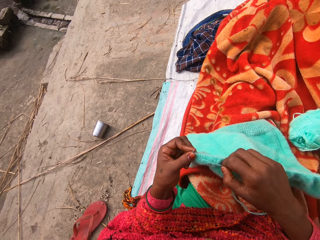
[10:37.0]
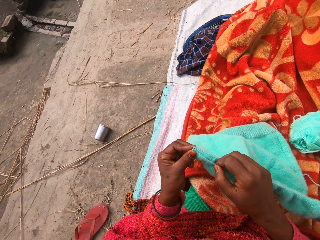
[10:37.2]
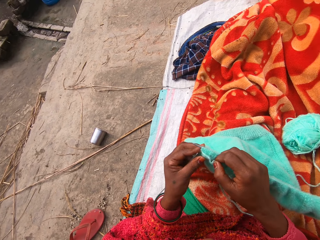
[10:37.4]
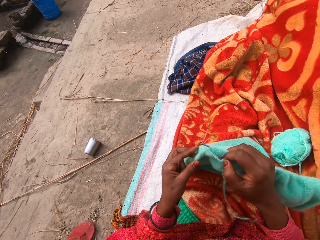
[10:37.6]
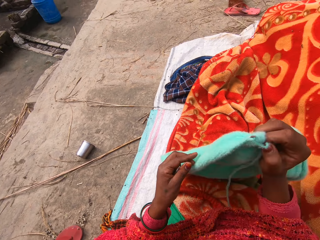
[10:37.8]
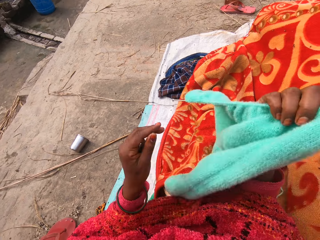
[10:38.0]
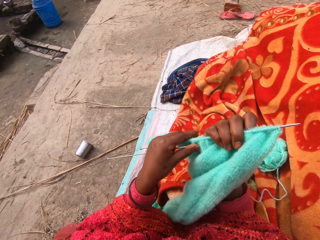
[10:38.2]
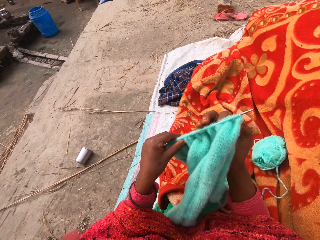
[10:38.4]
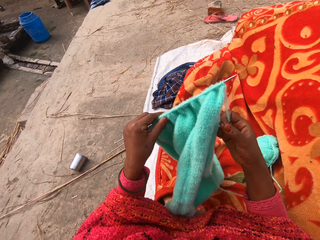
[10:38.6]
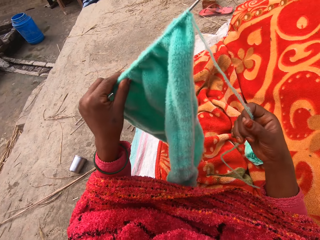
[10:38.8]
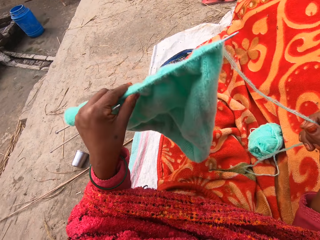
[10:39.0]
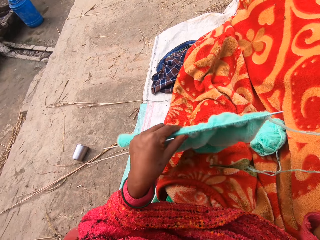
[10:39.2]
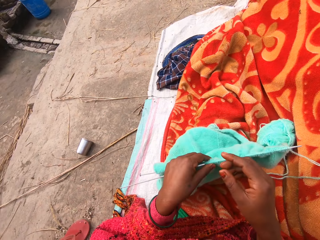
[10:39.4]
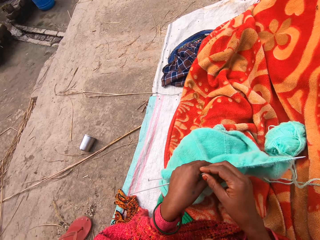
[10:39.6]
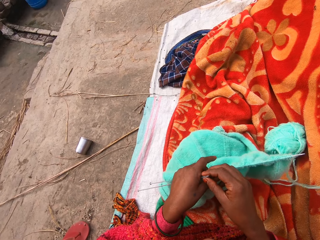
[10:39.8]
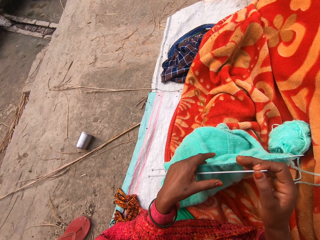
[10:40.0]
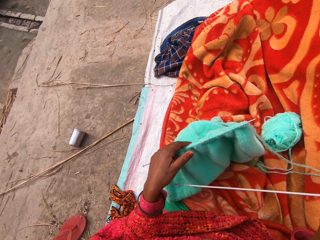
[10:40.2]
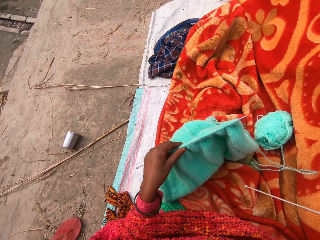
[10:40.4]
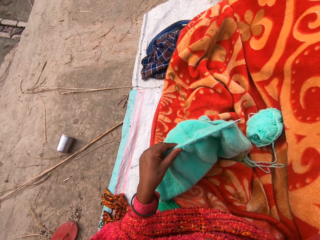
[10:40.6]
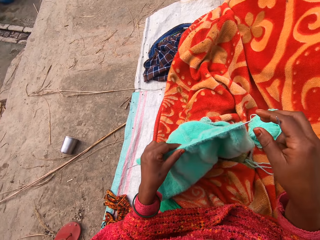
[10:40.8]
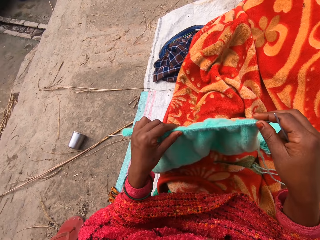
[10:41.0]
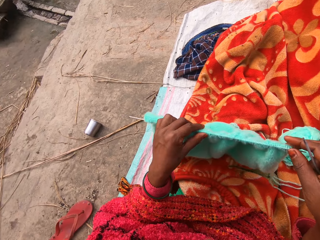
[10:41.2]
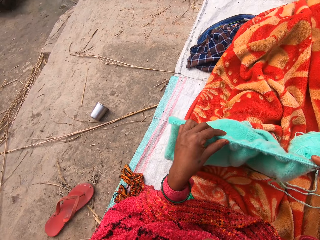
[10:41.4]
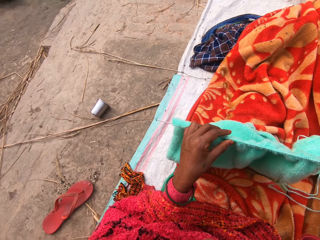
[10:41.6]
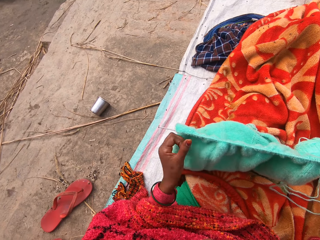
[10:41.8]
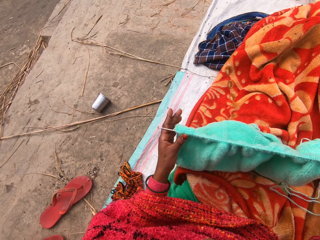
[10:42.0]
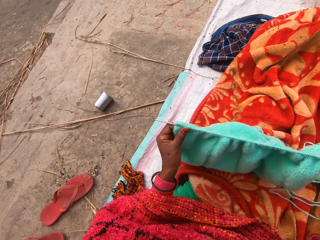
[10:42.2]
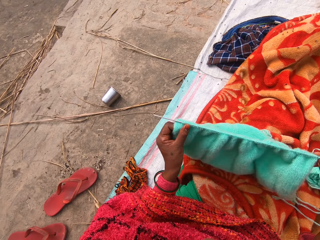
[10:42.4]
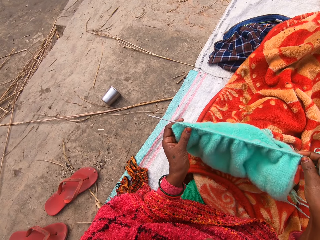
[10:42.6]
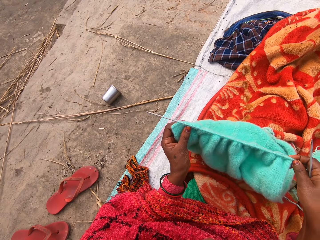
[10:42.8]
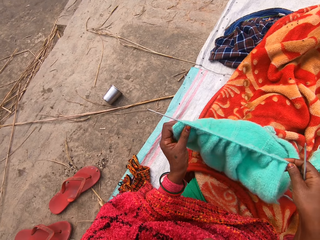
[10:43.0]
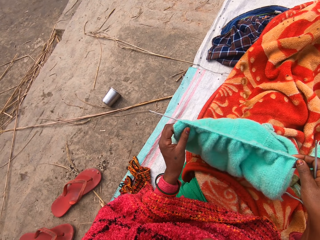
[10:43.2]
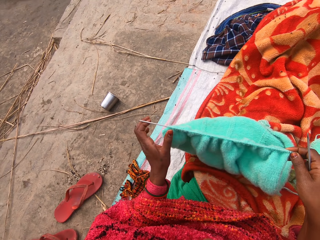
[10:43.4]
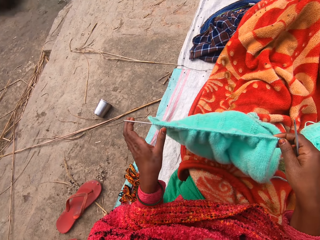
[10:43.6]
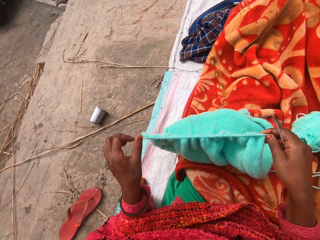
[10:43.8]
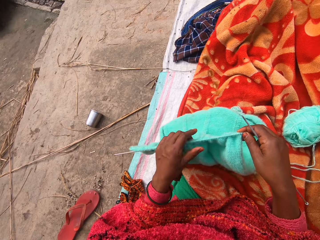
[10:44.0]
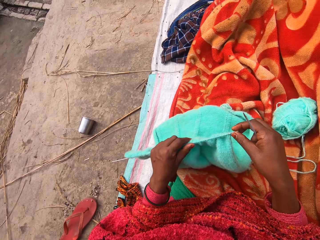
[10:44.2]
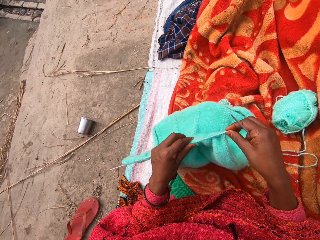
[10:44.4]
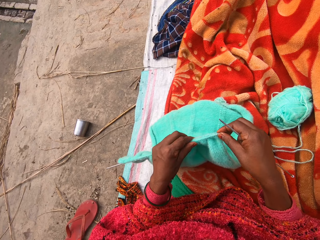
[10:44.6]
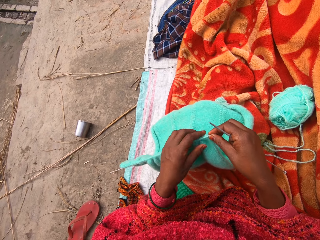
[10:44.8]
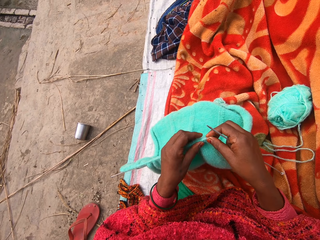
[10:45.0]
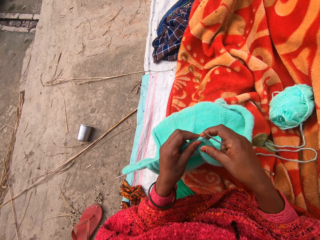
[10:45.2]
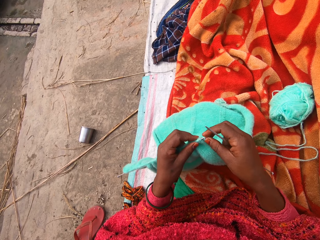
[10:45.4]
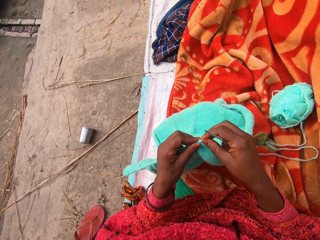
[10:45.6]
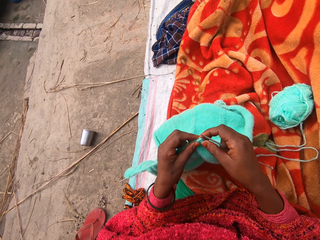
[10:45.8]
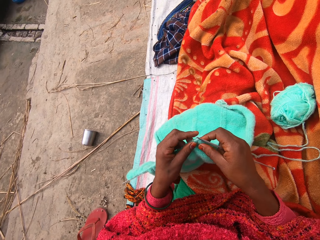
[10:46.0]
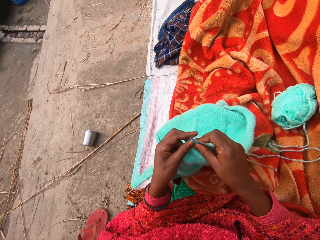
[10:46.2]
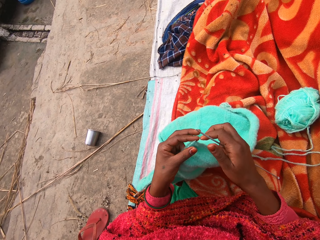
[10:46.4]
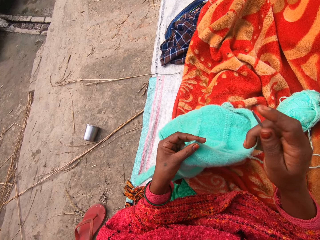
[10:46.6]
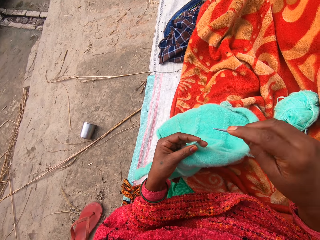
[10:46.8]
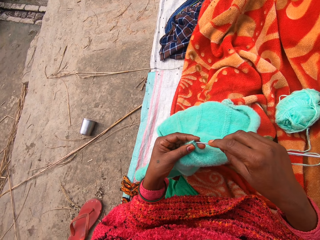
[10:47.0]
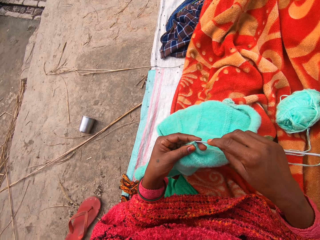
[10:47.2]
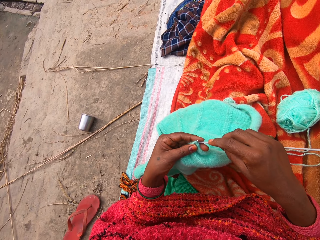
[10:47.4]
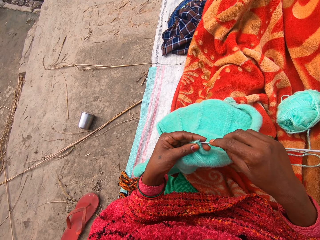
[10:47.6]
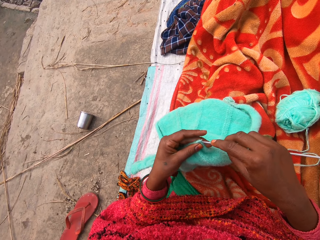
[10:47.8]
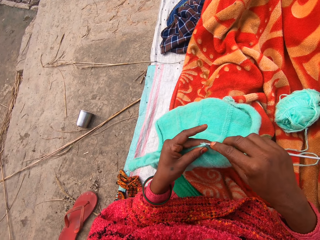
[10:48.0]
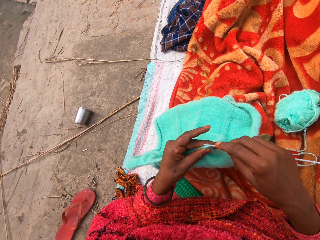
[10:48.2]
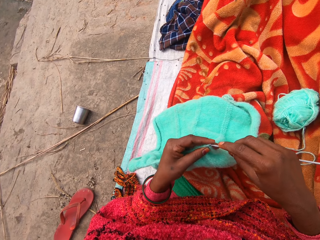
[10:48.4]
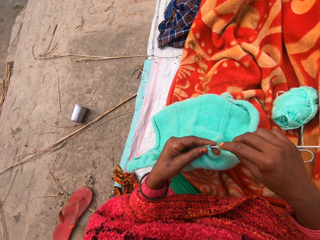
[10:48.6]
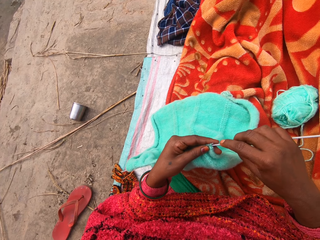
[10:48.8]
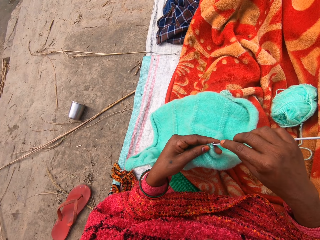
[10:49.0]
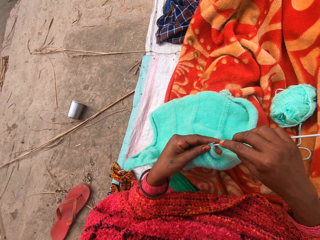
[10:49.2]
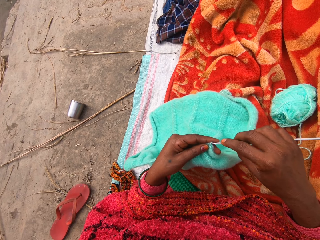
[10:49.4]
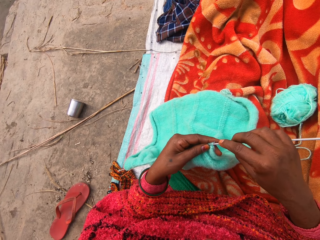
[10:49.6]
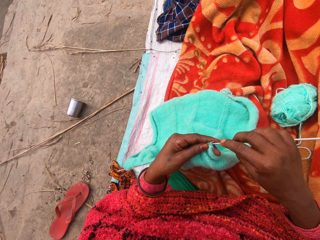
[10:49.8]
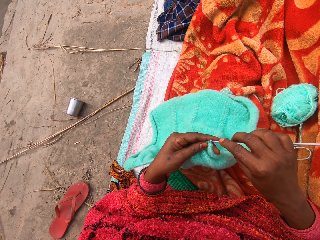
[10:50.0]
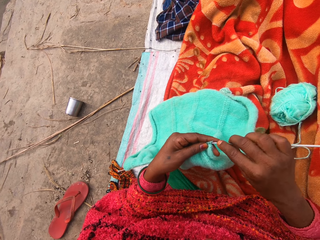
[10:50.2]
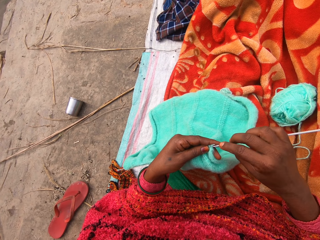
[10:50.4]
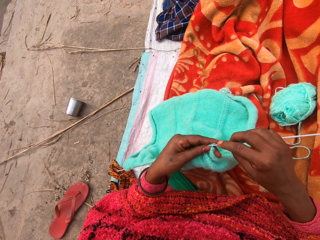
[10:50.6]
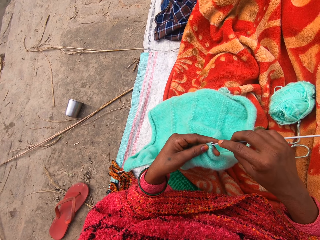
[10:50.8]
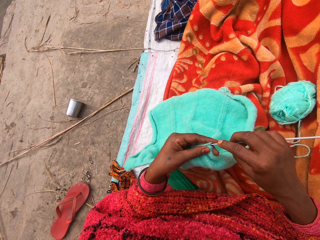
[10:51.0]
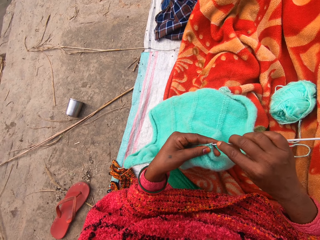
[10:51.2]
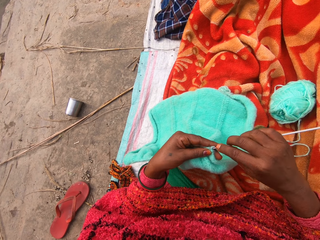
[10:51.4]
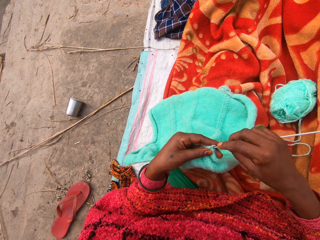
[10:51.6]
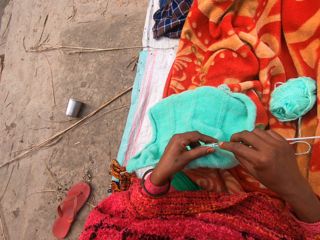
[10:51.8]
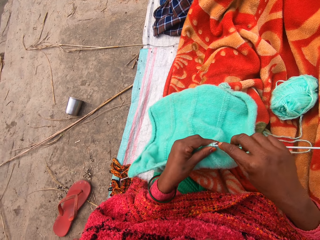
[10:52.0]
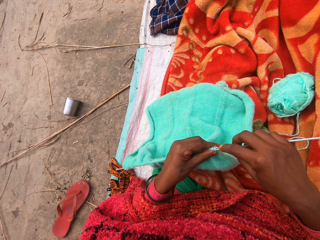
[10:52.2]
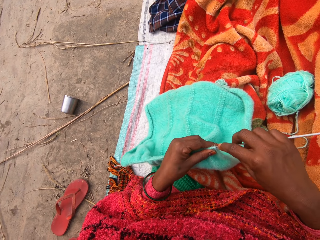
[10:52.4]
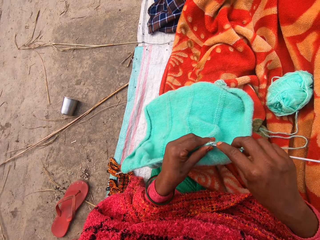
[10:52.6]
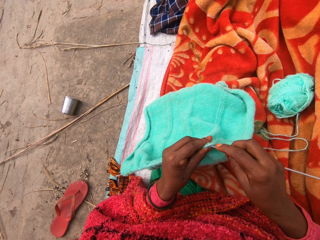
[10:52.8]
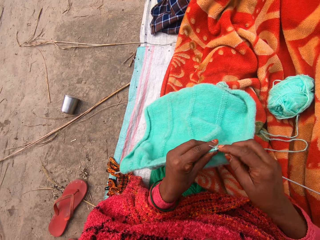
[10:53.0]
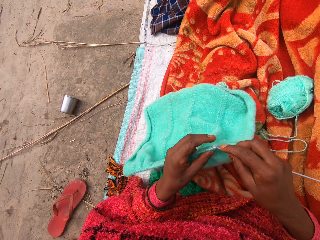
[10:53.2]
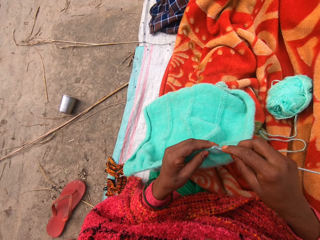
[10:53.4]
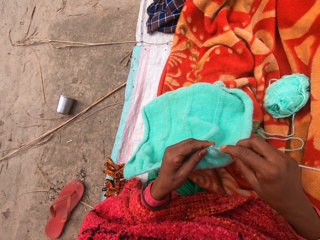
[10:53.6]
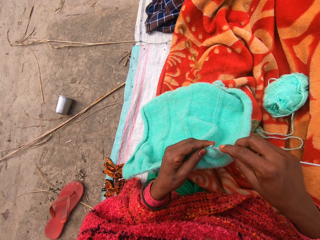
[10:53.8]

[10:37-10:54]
The camera wearer rotates the cloth. They take the needle from the right hand. They adjust the cloth. They knit the cloth.

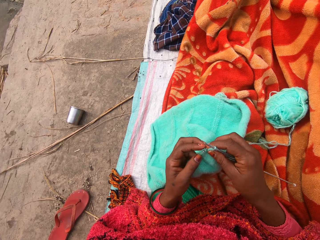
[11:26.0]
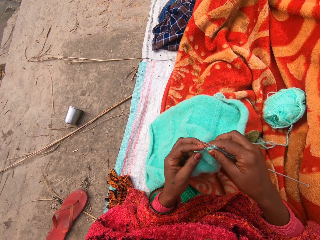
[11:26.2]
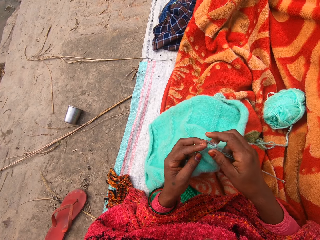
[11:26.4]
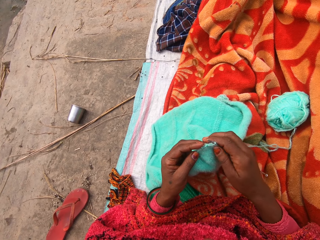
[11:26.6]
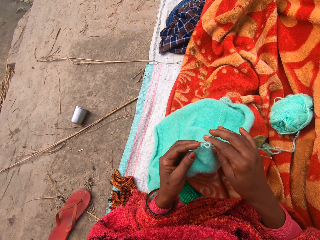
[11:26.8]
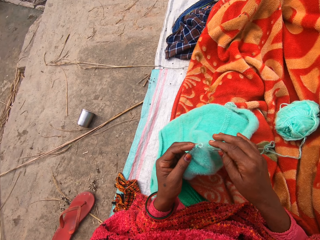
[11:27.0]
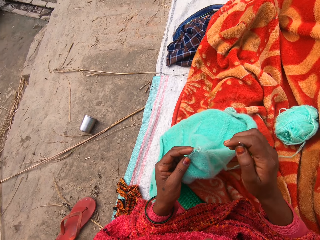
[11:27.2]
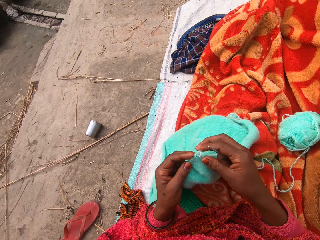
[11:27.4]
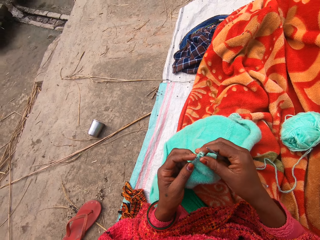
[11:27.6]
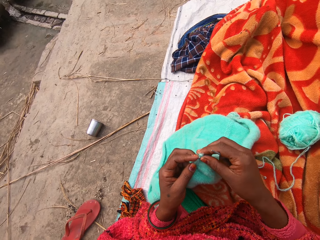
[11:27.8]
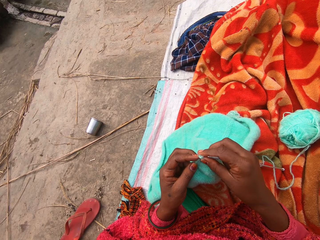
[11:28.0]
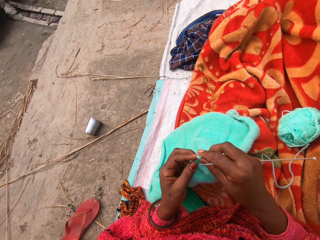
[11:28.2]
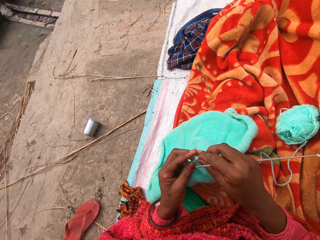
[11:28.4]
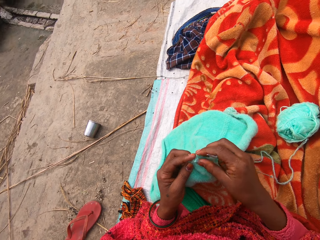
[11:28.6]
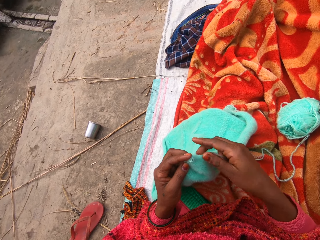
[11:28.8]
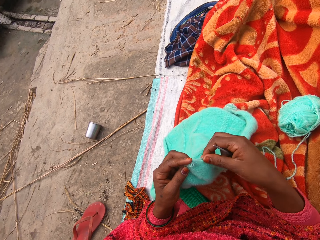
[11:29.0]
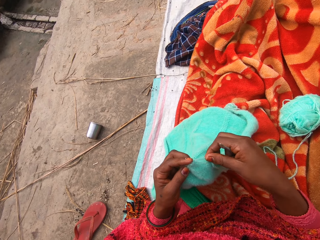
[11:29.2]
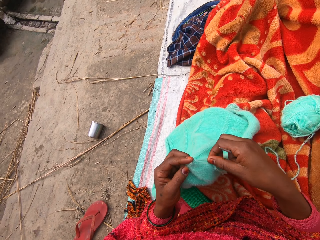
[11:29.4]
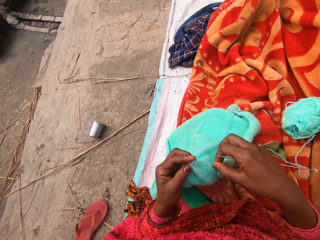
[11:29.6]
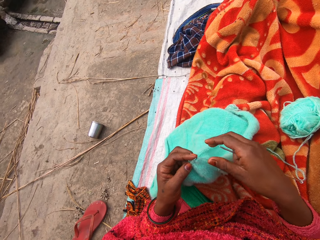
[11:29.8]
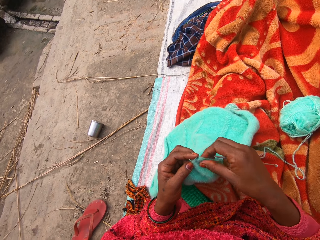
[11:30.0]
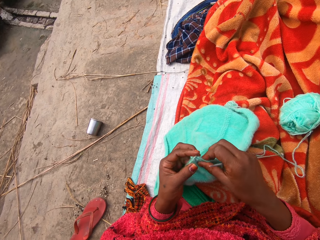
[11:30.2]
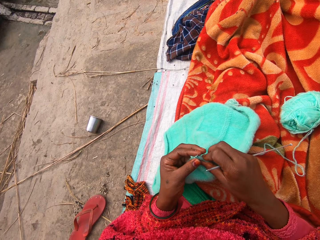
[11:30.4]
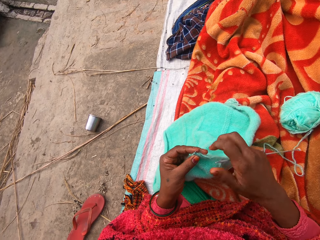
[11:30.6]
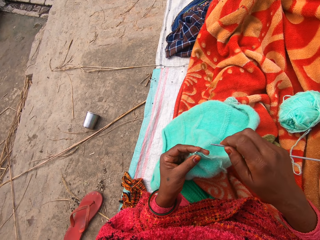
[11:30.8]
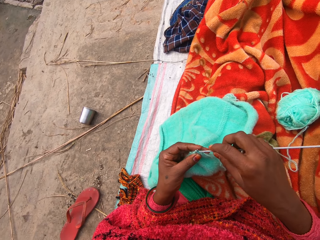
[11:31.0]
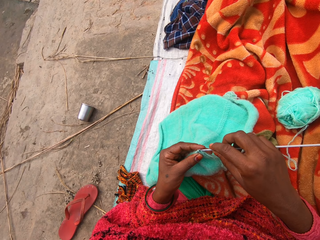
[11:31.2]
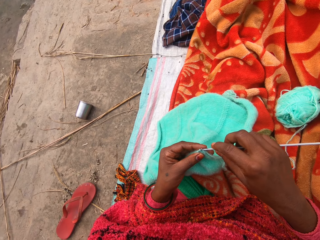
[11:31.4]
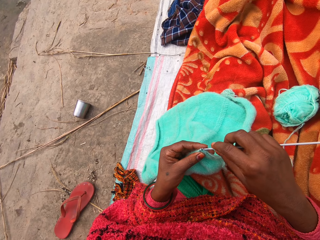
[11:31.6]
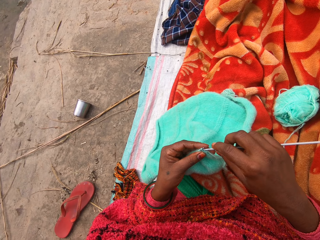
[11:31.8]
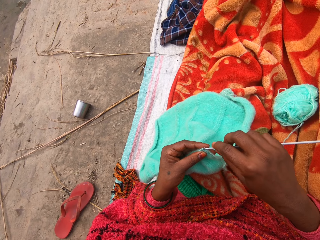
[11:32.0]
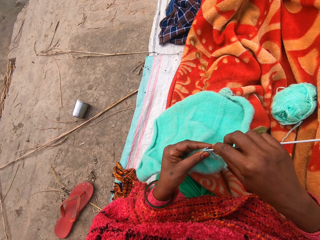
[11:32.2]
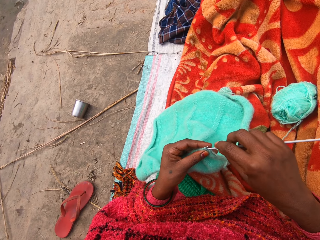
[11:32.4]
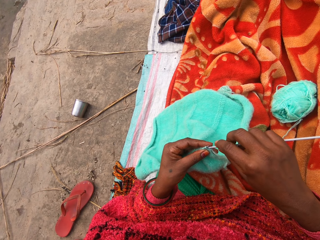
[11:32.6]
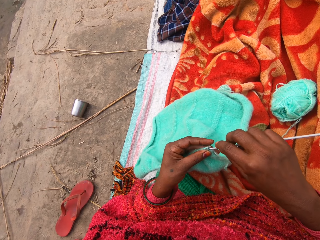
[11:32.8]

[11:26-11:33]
The camera wearer removes the needle from the cloth. They touch the cloth. They adjust the thread.
